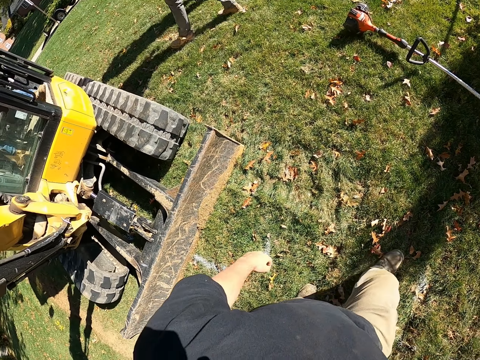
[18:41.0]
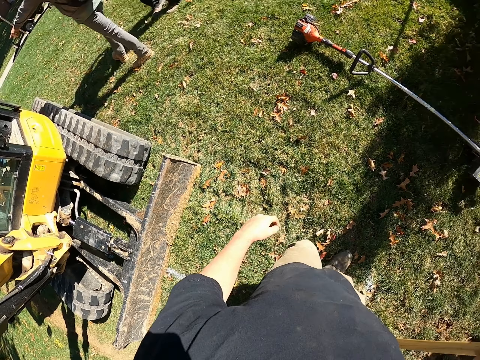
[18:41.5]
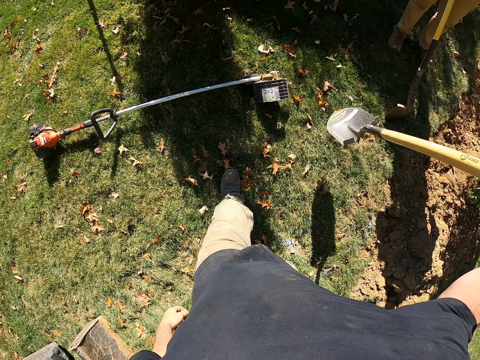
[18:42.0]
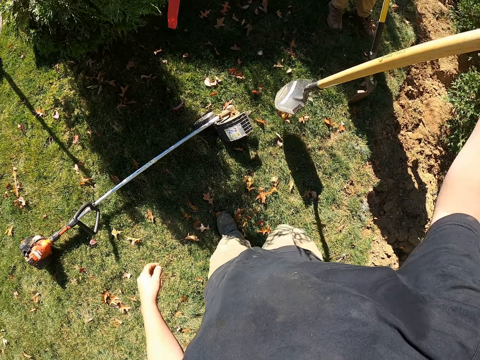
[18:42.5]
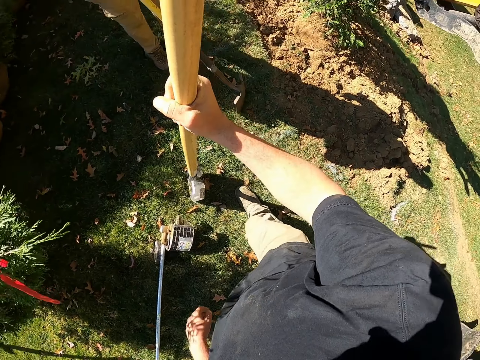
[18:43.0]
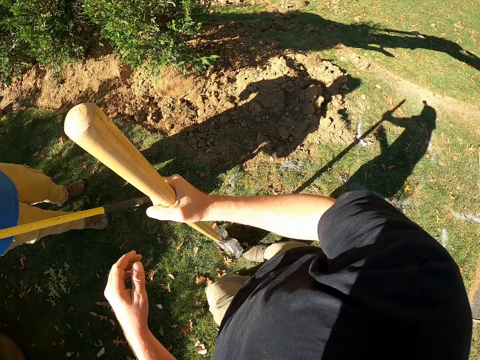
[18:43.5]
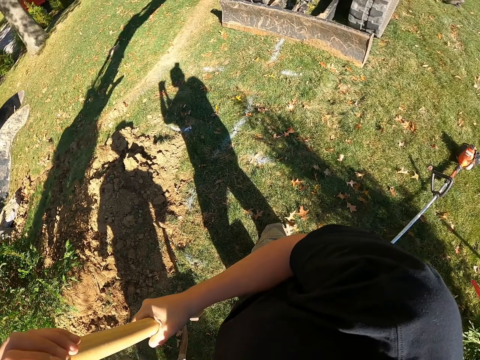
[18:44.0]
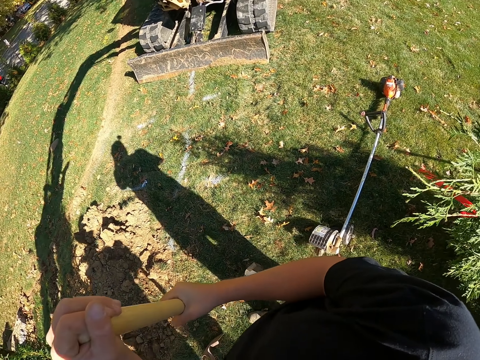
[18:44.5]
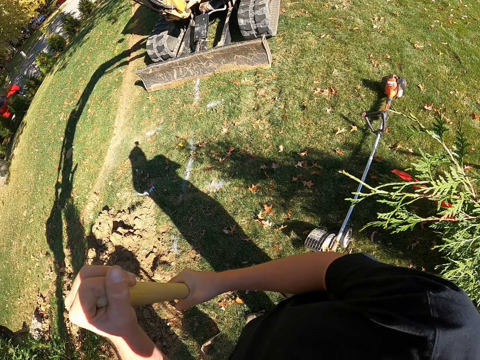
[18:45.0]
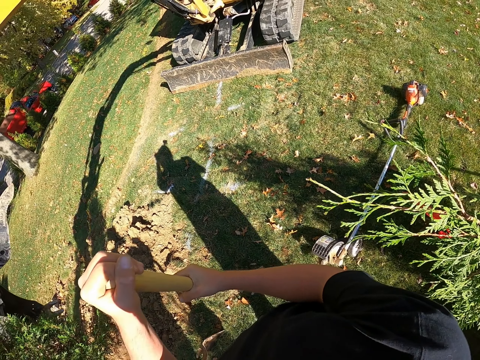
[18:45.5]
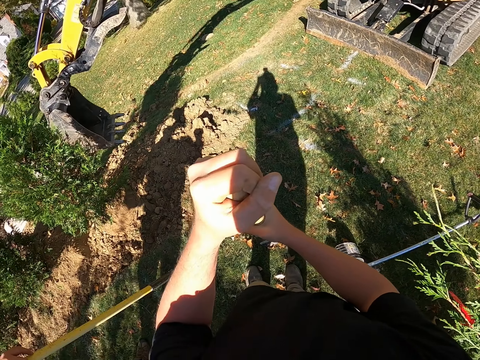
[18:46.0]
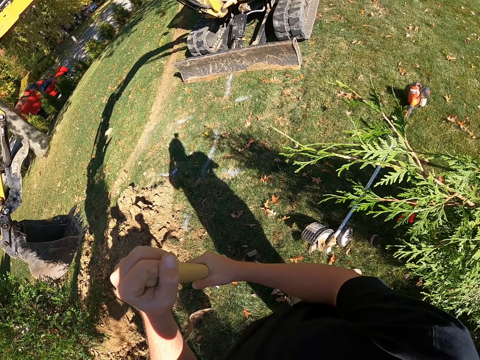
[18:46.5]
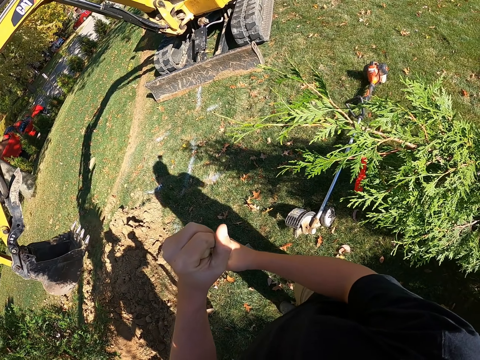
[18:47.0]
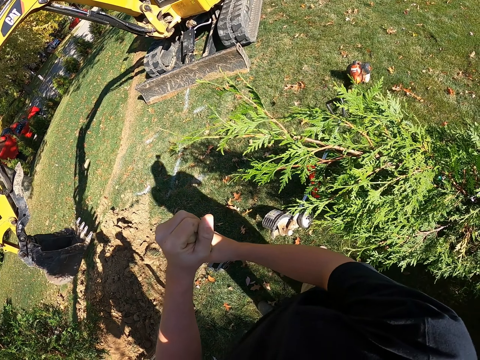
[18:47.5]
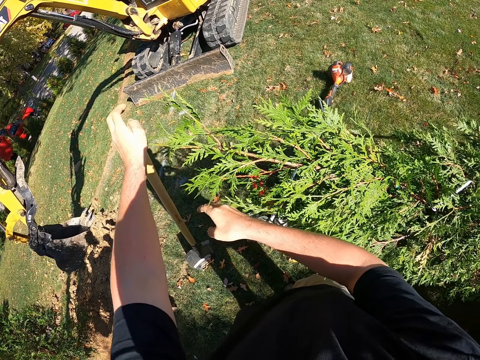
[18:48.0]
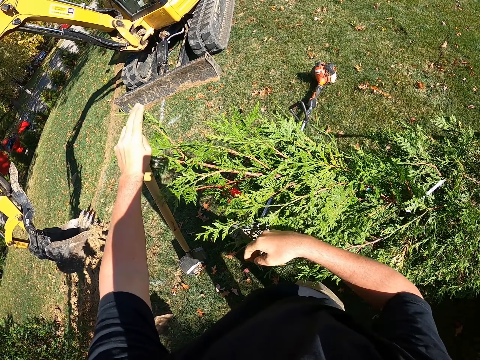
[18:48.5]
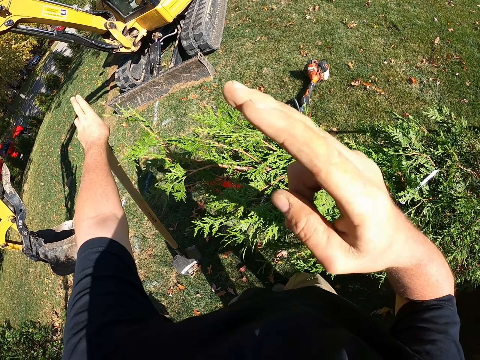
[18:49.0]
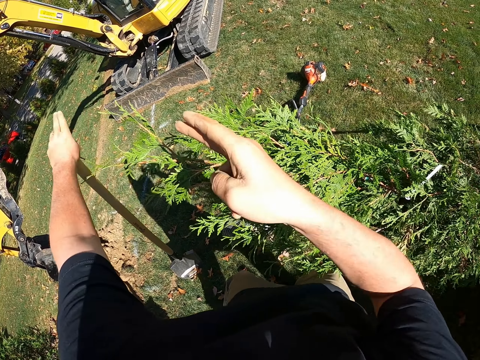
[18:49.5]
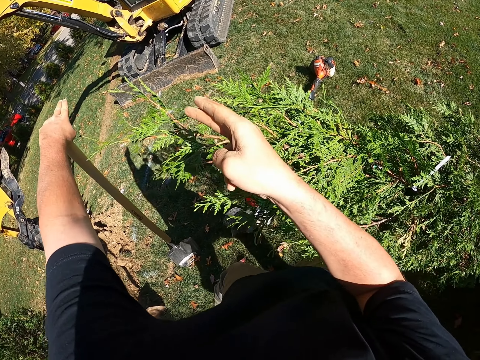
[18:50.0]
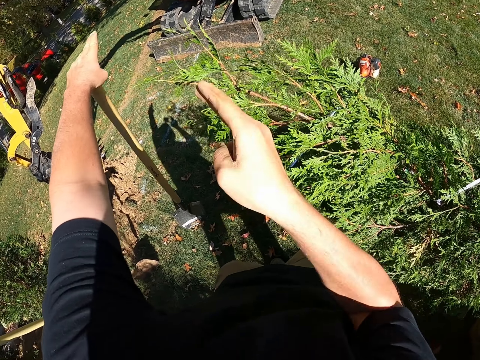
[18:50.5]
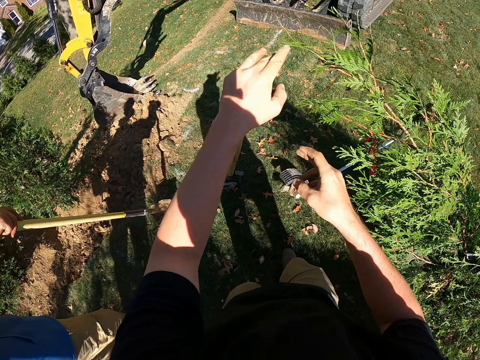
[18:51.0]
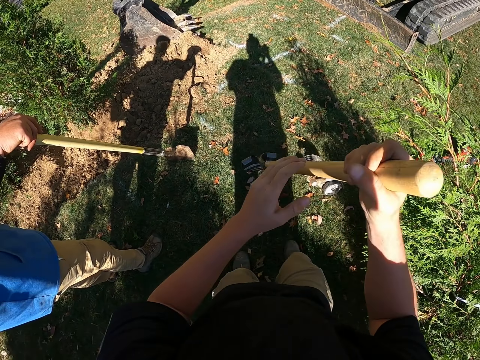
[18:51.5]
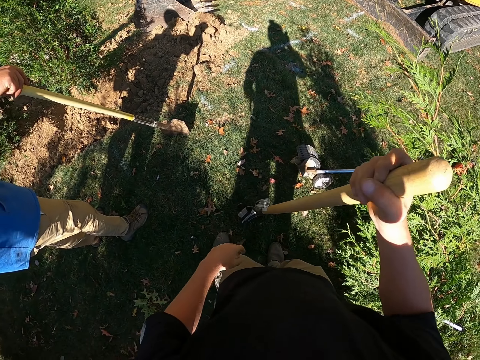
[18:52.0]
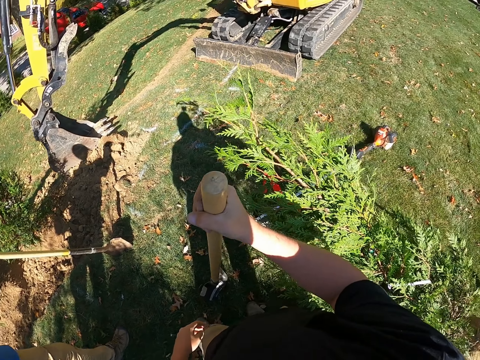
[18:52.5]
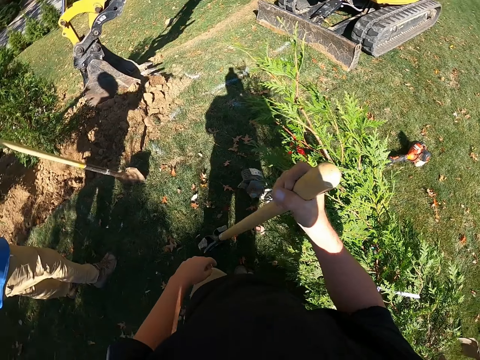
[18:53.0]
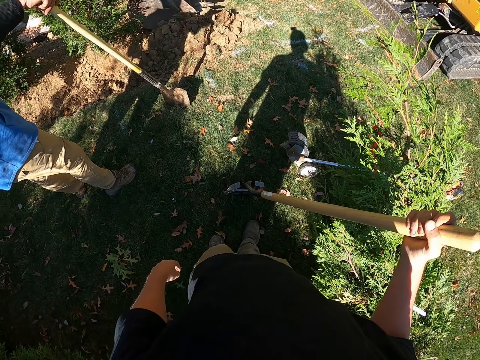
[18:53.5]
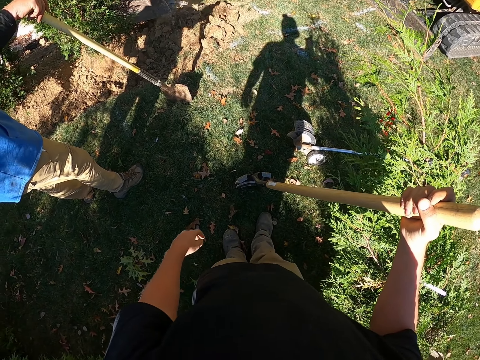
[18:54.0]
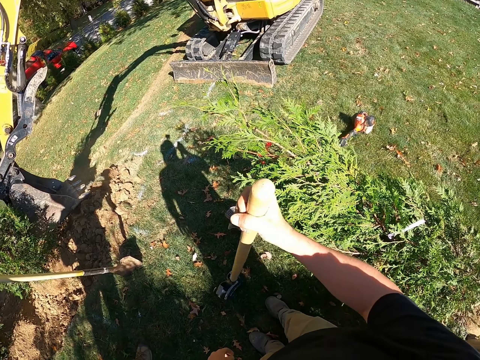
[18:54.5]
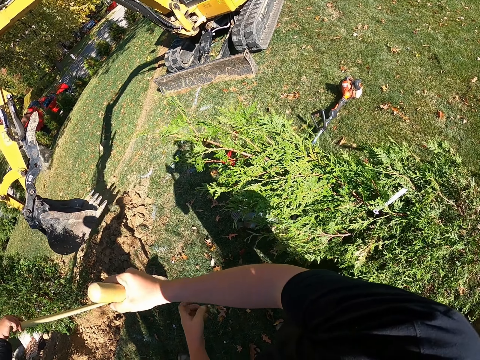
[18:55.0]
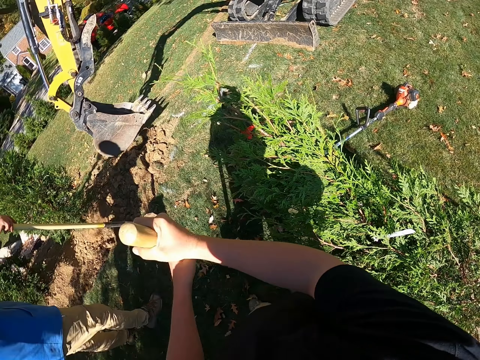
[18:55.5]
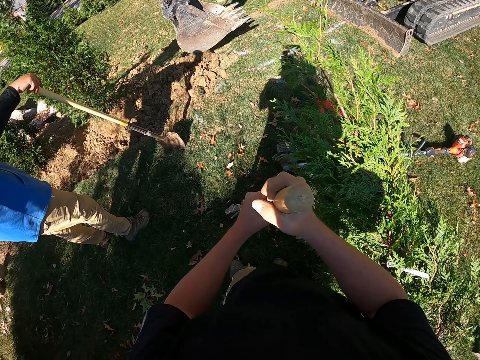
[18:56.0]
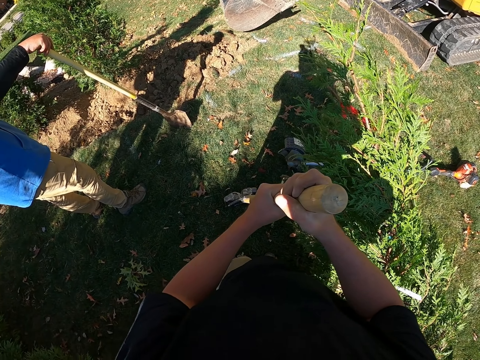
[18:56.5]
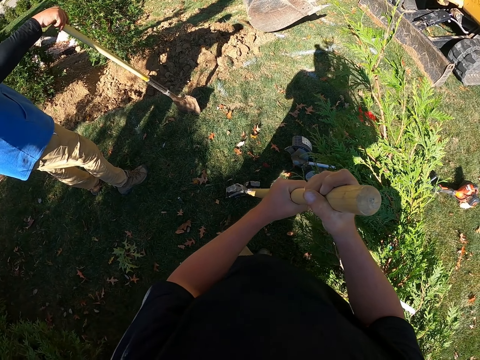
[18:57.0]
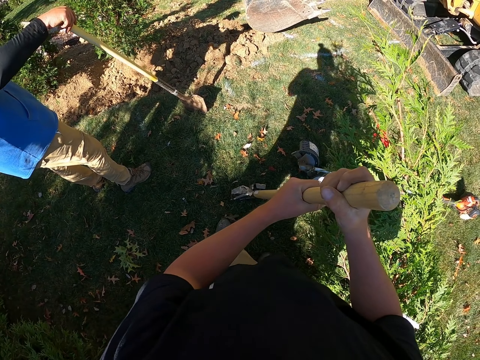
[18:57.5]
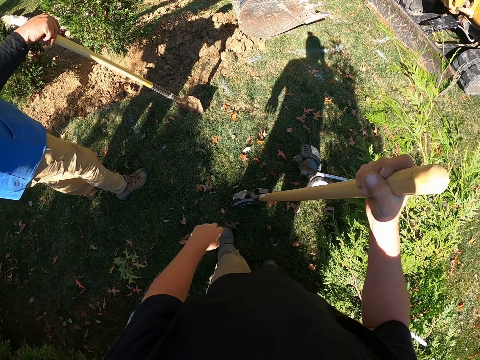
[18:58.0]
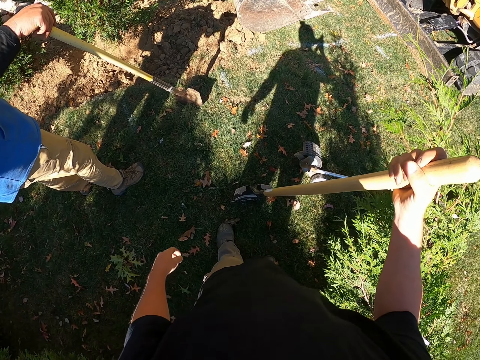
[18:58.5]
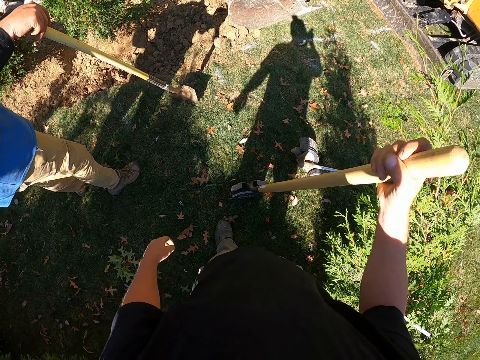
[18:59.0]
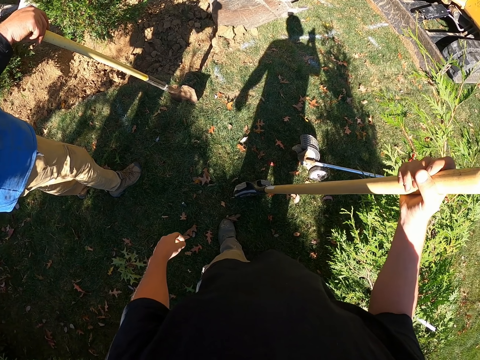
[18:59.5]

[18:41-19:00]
The camera wearer stands by the spade. He uses hand gestures and shakes his fingers. He looks around.

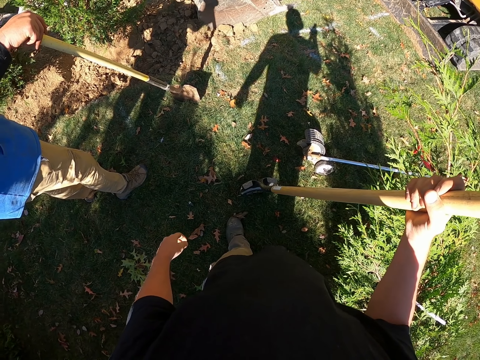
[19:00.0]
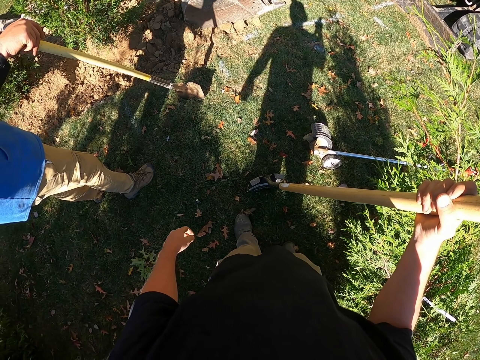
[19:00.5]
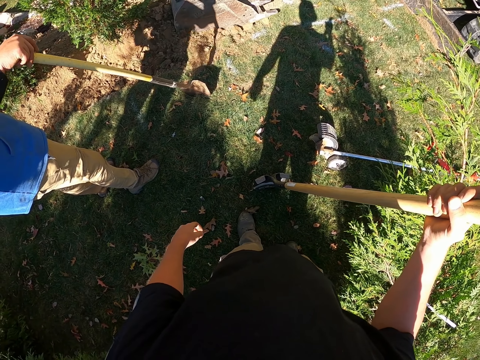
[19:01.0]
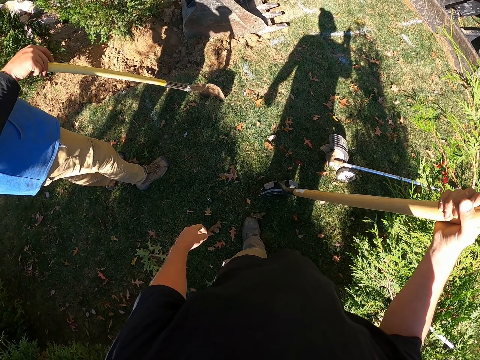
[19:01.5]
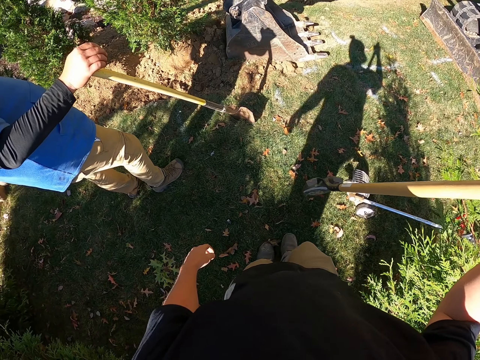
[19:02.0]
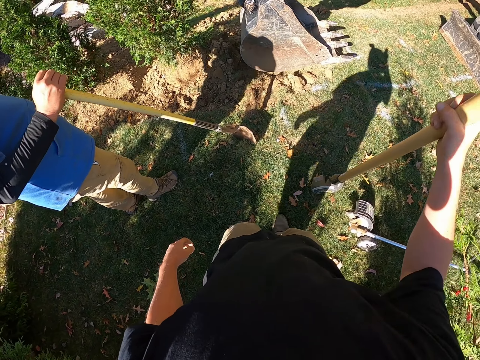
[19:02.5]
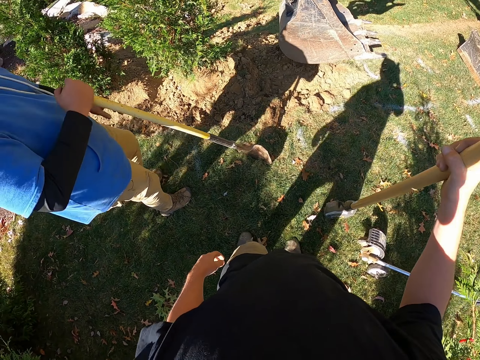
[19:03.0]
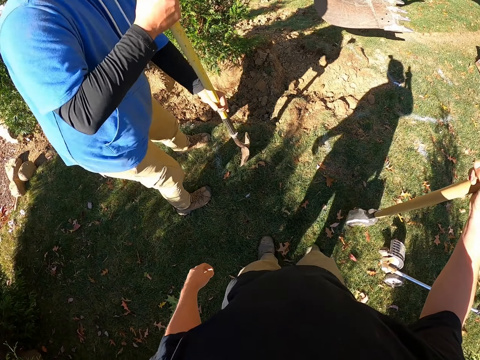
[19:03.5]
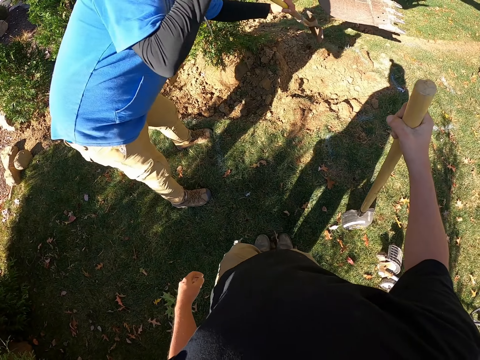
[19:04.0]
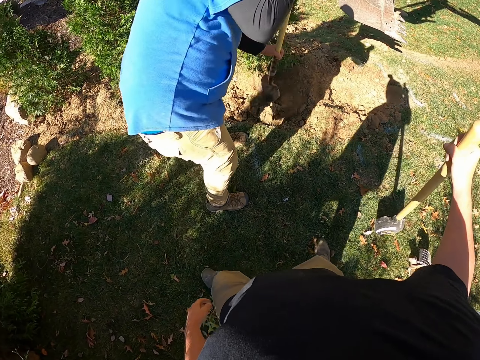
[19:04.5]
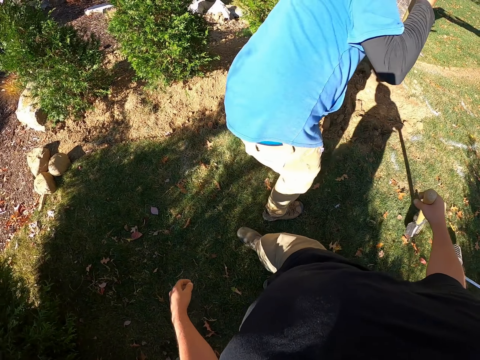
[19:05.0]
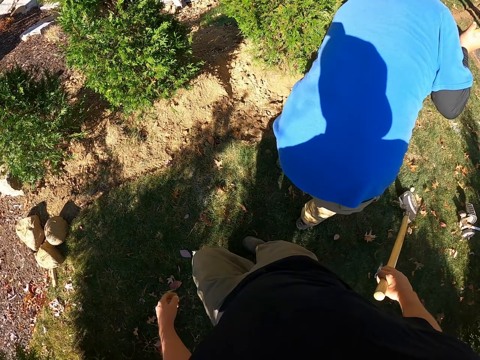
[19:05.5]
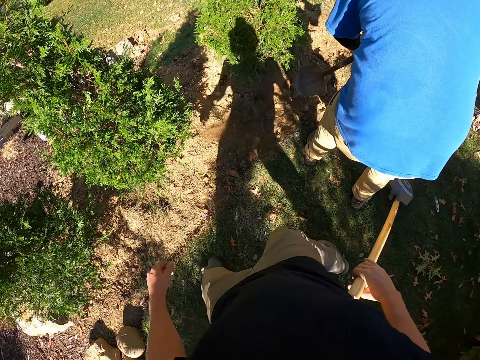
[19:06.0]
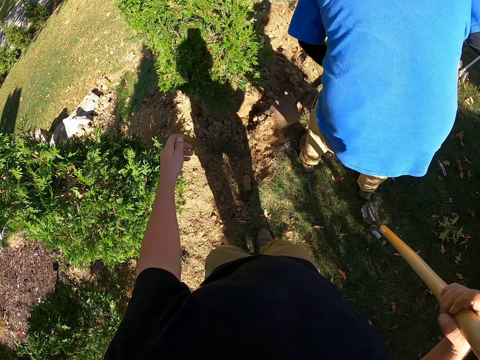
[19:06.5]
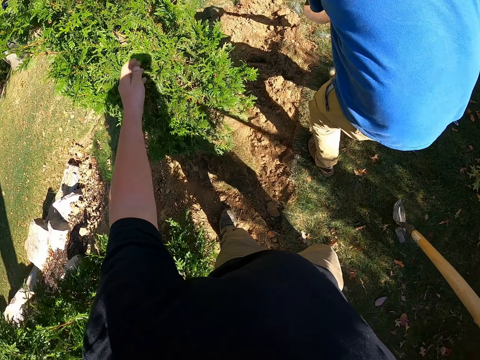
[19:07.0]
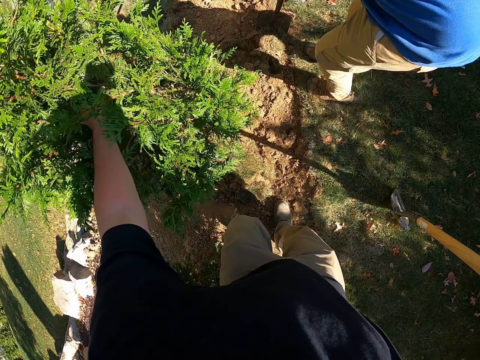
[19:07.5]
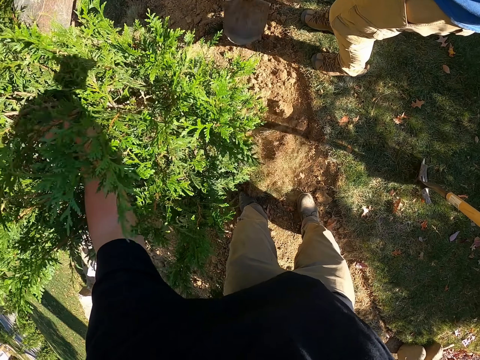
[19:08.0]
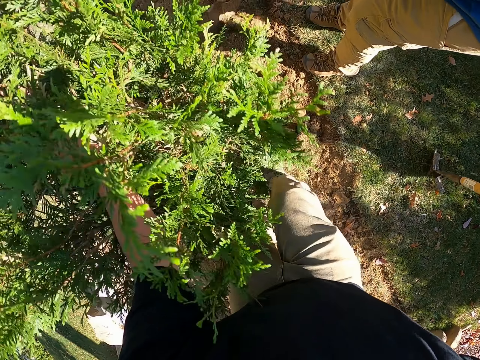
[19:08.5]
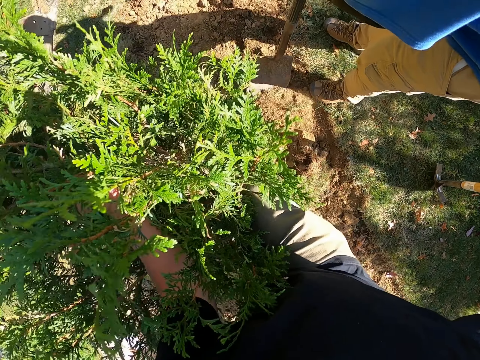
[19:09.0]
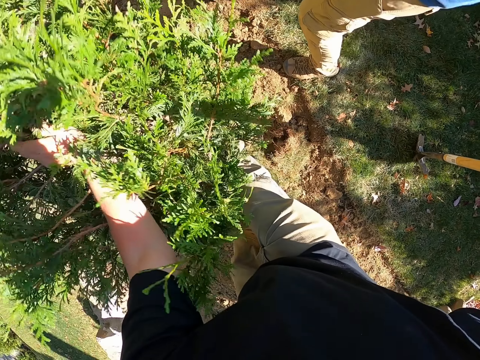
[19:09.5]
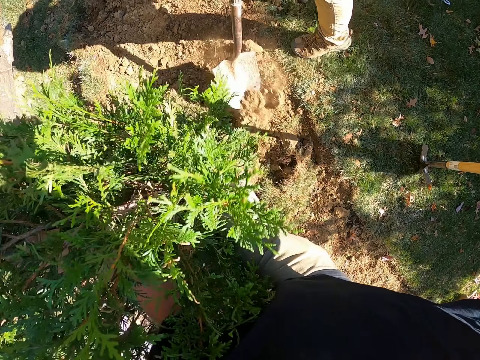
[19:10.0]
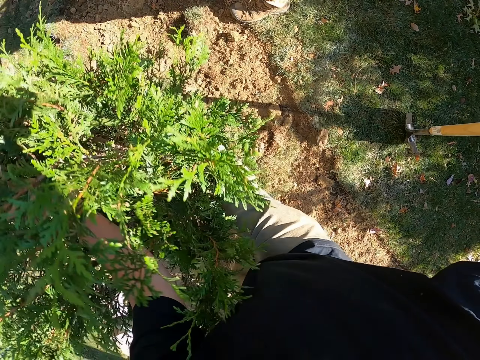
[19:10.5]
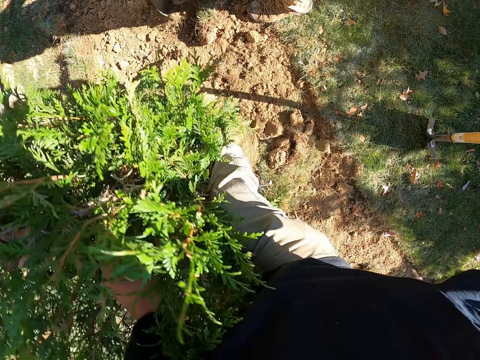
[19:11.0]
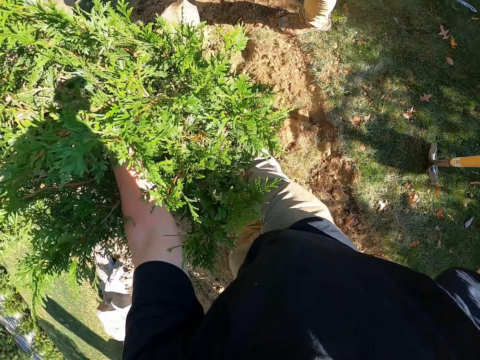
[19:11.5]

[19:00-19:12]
The camera wearer walks towards the shrub. They touch the shrub leaves. They shake the shrub.
